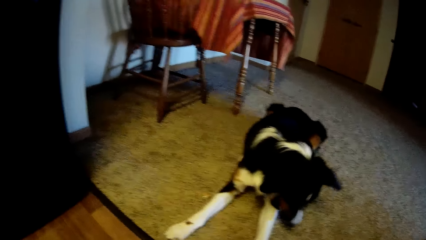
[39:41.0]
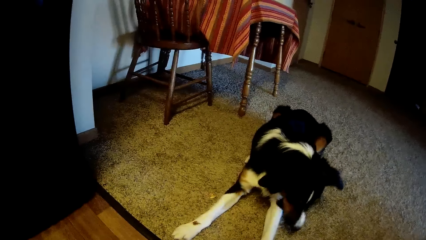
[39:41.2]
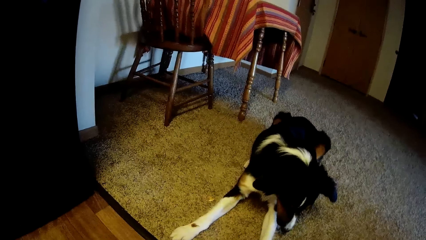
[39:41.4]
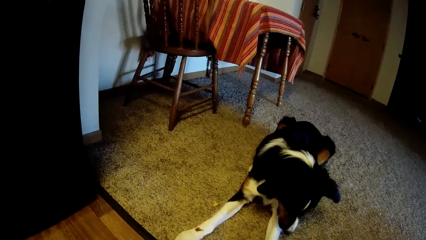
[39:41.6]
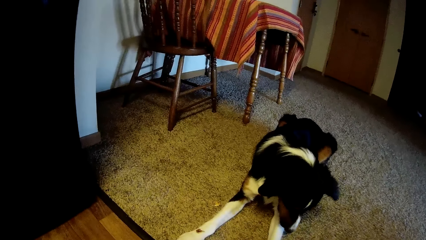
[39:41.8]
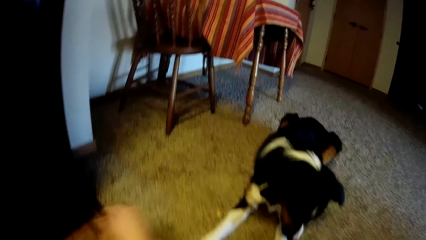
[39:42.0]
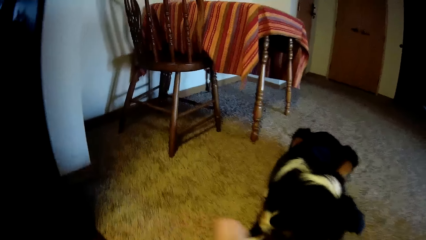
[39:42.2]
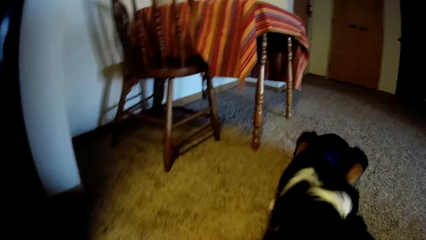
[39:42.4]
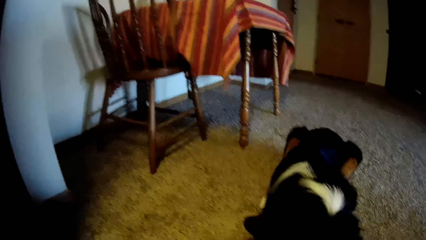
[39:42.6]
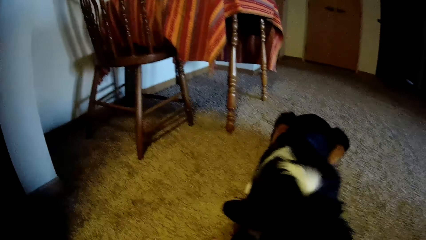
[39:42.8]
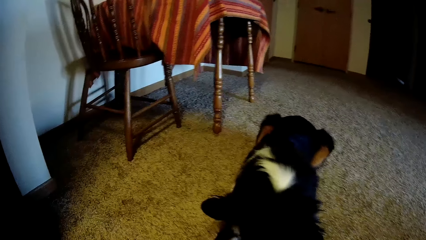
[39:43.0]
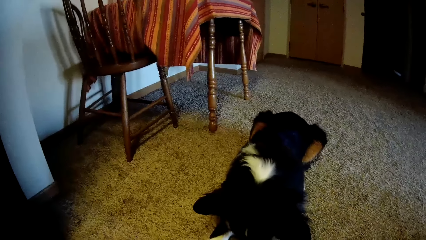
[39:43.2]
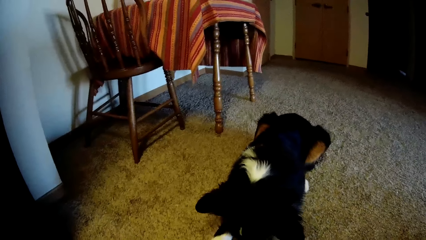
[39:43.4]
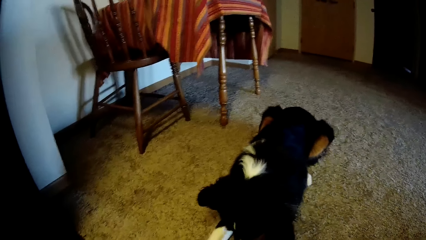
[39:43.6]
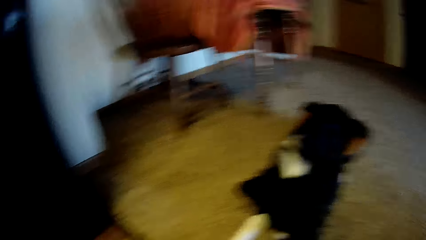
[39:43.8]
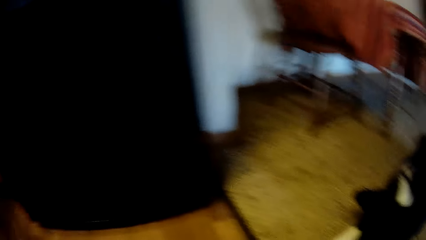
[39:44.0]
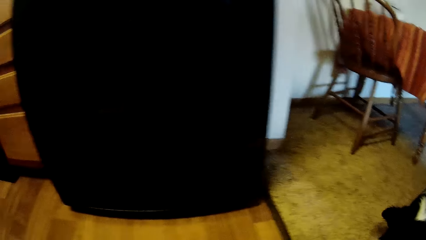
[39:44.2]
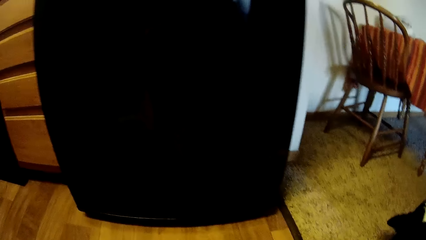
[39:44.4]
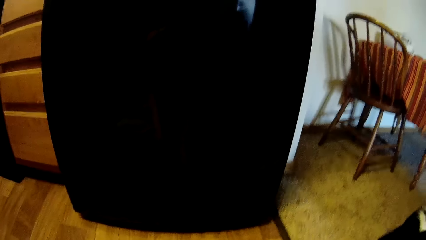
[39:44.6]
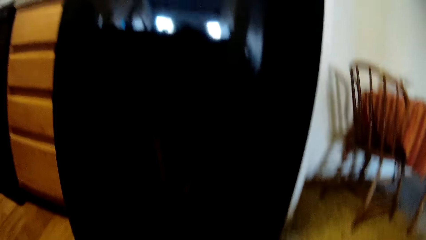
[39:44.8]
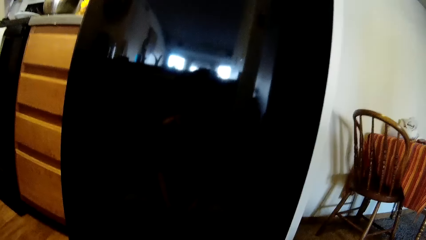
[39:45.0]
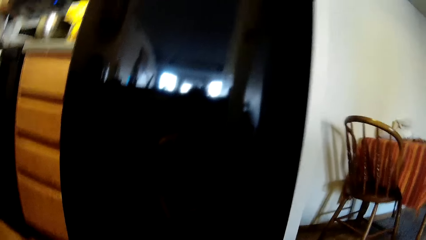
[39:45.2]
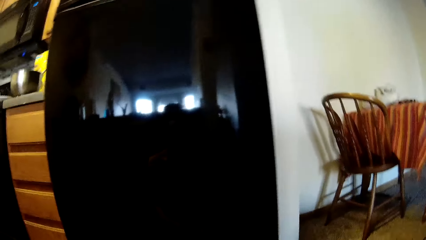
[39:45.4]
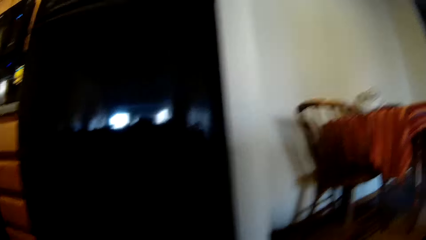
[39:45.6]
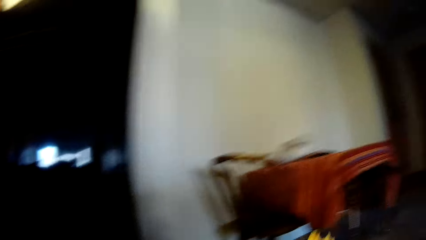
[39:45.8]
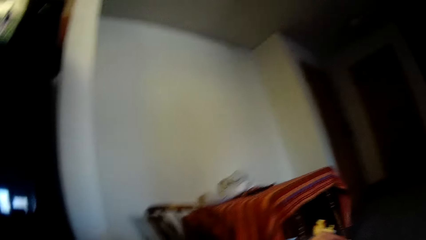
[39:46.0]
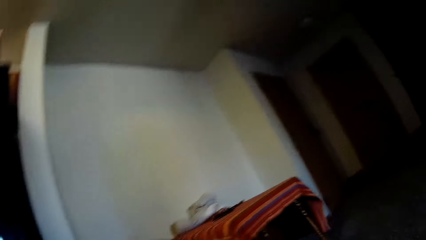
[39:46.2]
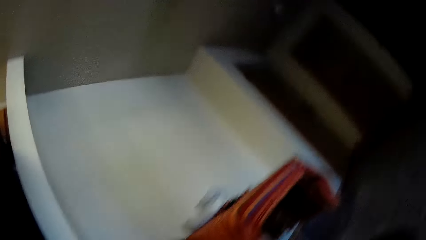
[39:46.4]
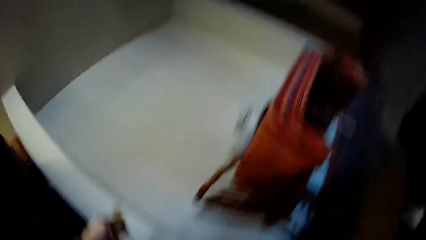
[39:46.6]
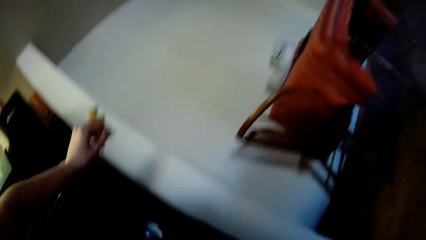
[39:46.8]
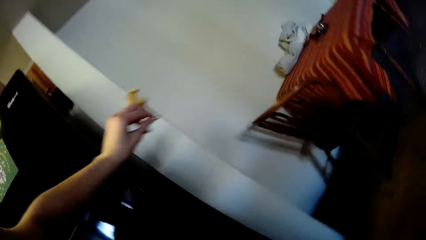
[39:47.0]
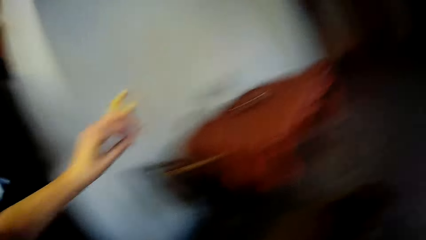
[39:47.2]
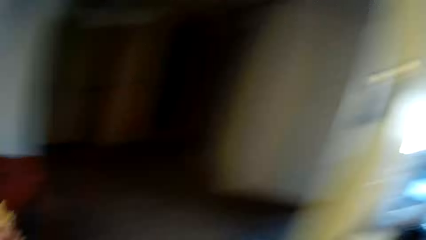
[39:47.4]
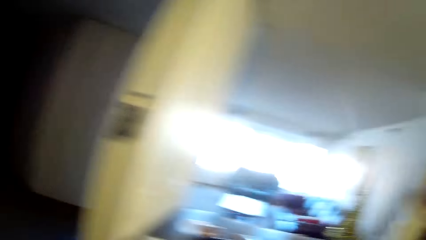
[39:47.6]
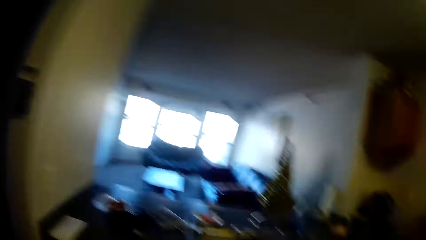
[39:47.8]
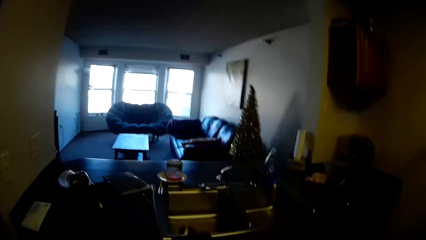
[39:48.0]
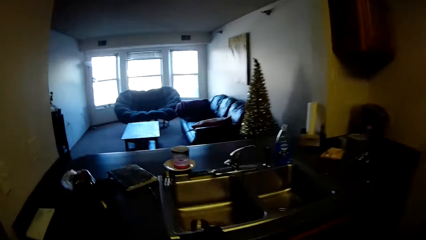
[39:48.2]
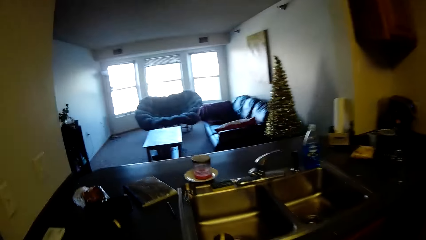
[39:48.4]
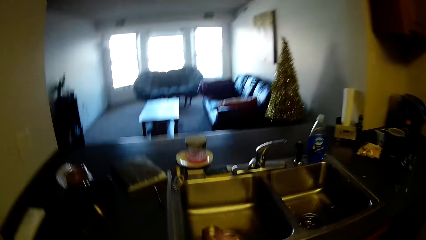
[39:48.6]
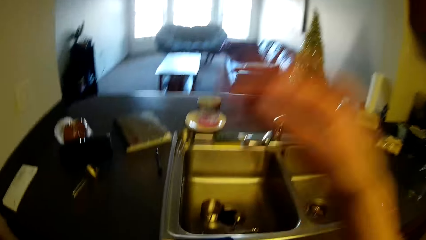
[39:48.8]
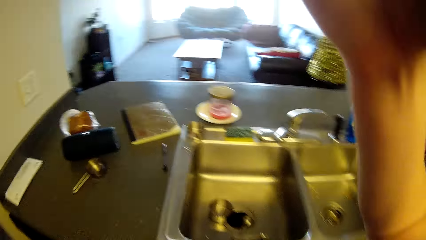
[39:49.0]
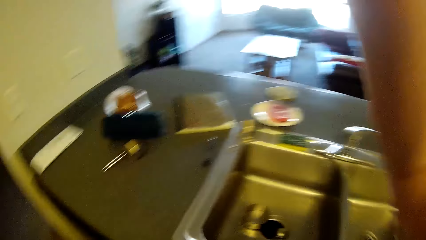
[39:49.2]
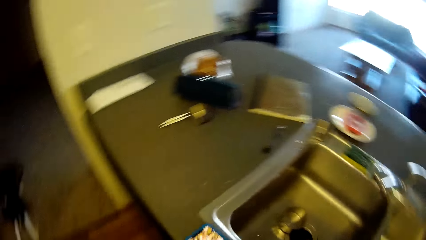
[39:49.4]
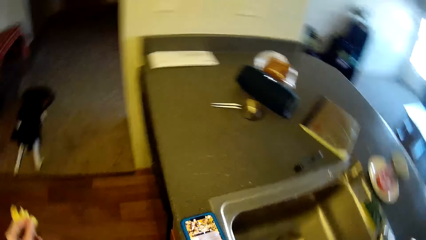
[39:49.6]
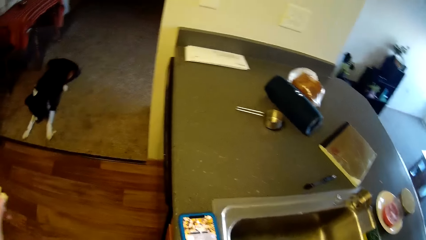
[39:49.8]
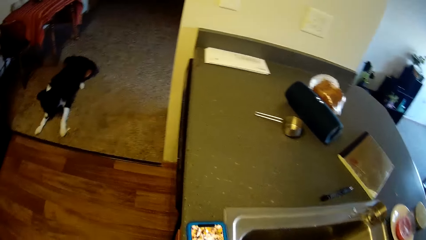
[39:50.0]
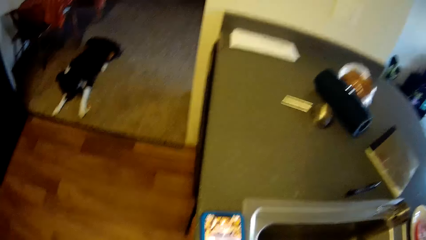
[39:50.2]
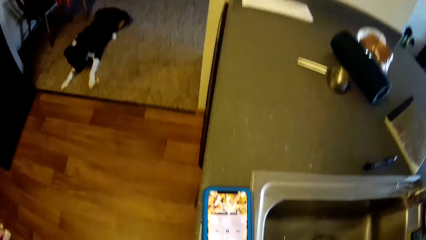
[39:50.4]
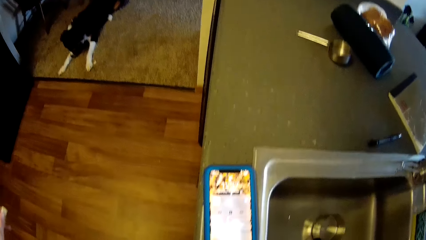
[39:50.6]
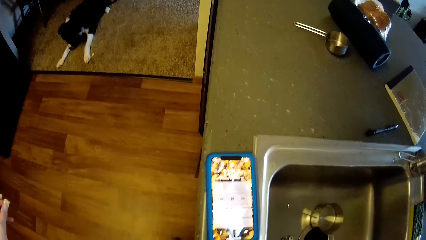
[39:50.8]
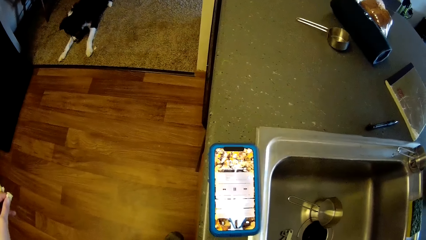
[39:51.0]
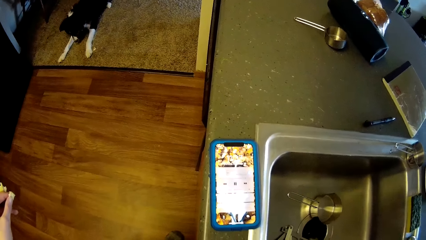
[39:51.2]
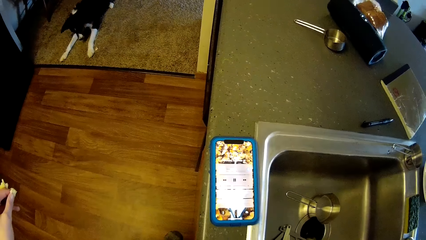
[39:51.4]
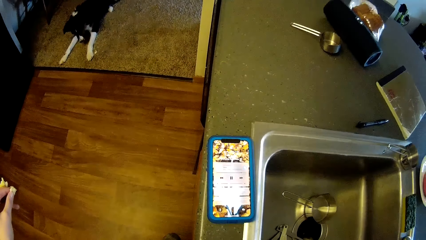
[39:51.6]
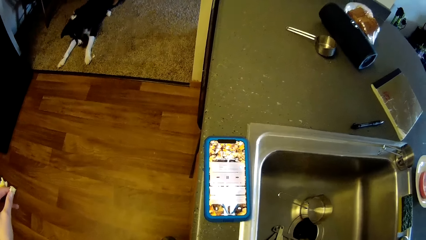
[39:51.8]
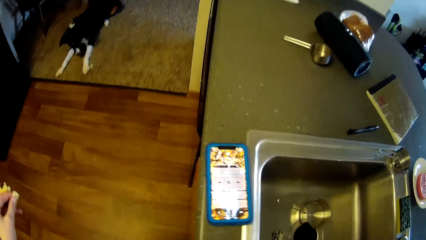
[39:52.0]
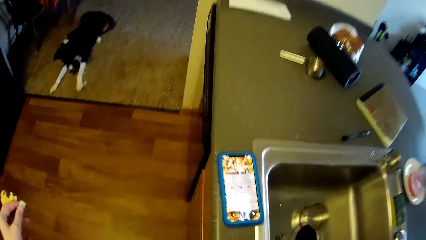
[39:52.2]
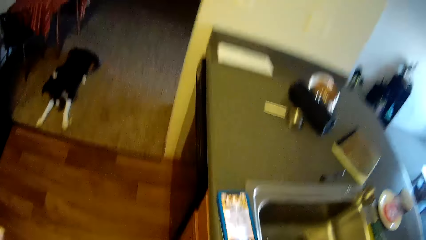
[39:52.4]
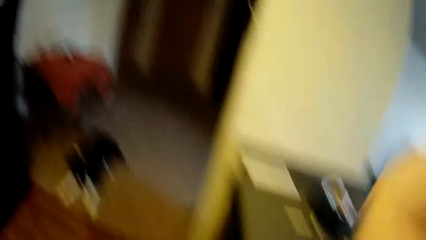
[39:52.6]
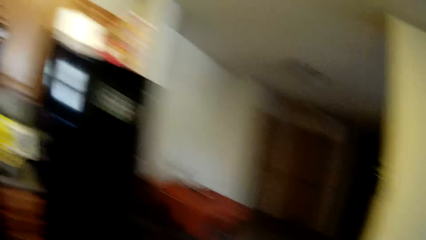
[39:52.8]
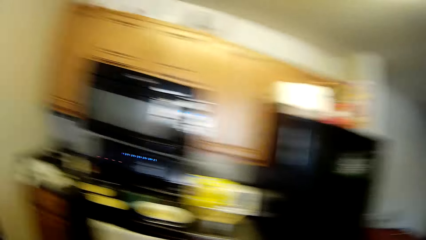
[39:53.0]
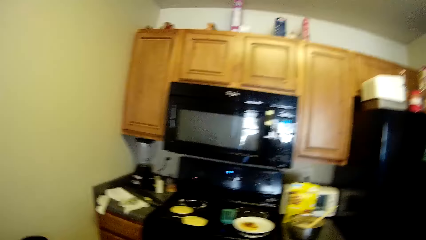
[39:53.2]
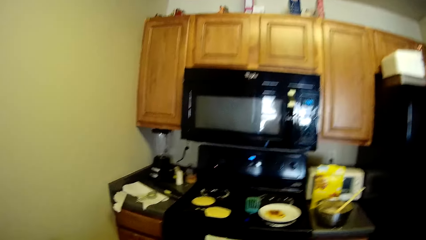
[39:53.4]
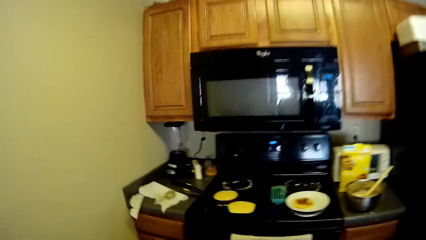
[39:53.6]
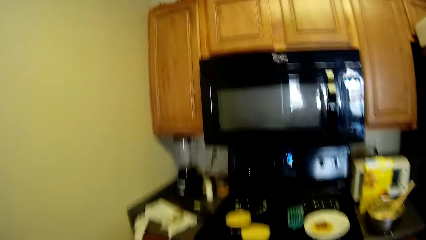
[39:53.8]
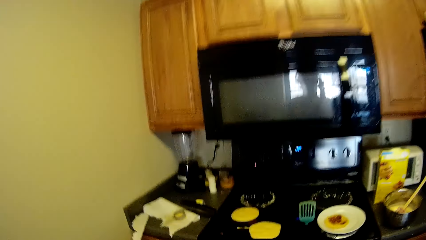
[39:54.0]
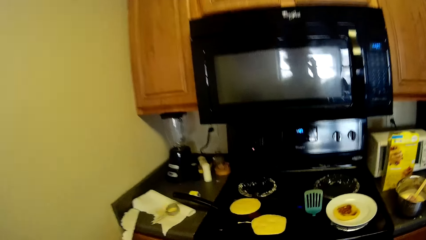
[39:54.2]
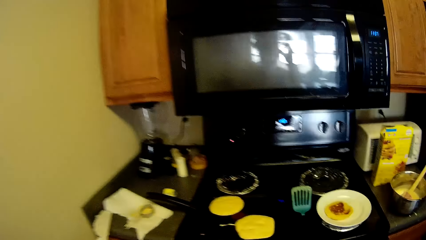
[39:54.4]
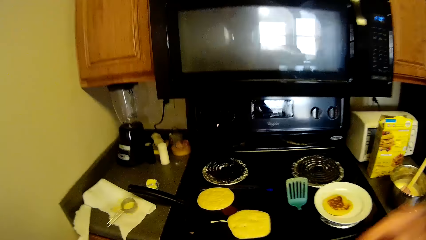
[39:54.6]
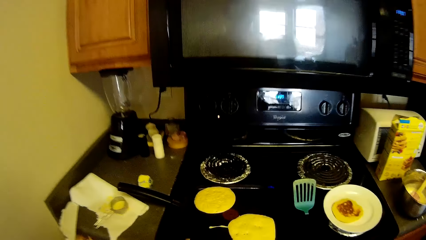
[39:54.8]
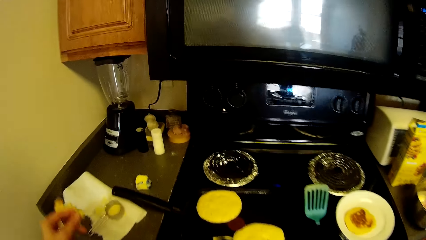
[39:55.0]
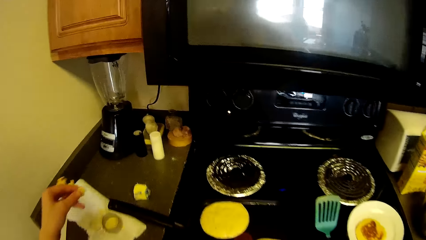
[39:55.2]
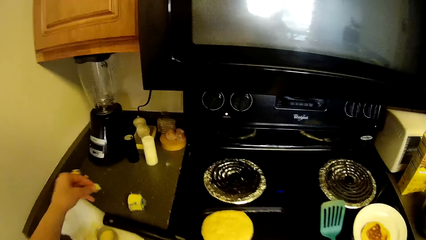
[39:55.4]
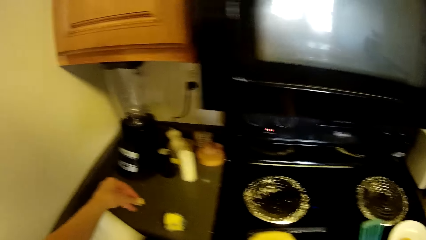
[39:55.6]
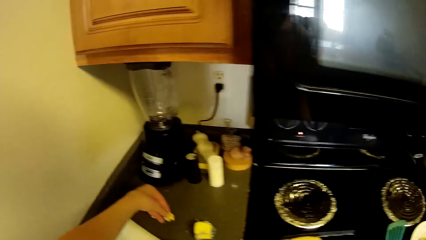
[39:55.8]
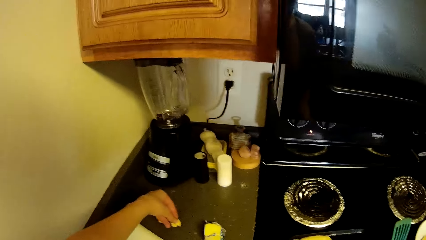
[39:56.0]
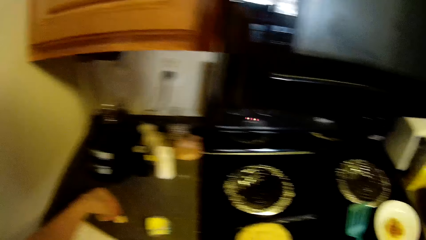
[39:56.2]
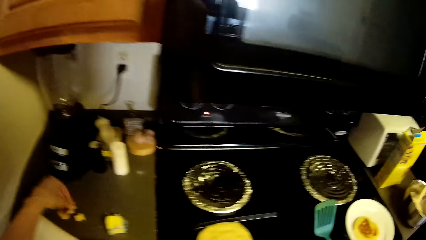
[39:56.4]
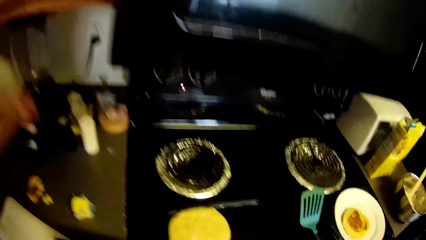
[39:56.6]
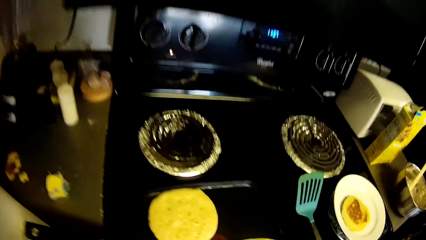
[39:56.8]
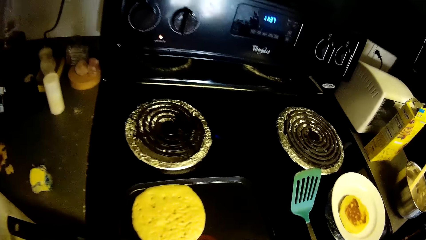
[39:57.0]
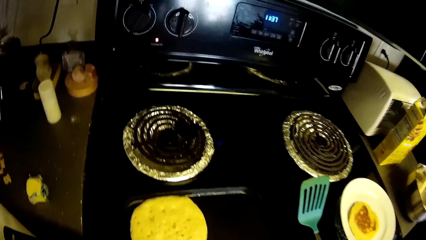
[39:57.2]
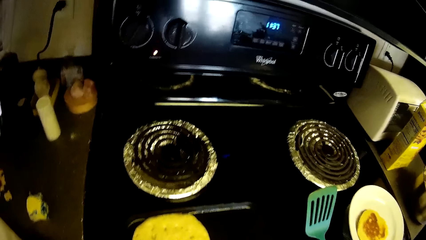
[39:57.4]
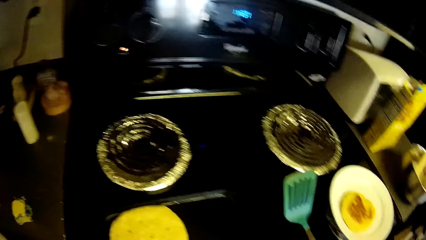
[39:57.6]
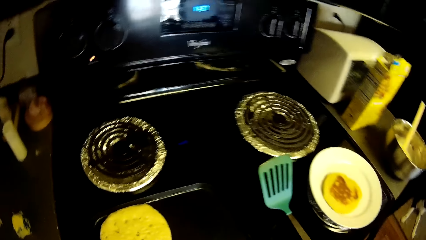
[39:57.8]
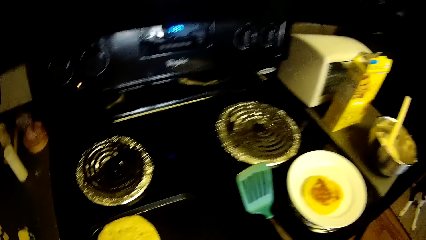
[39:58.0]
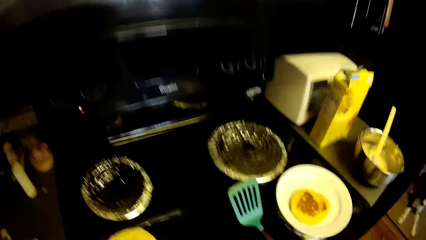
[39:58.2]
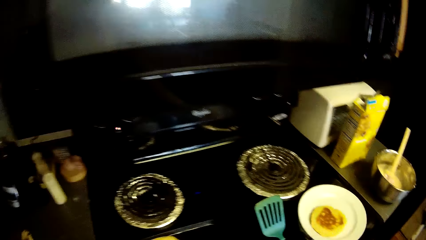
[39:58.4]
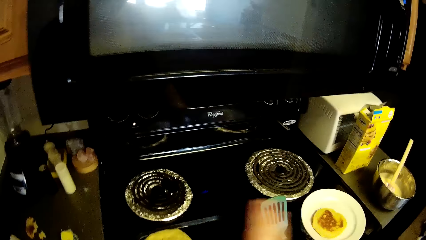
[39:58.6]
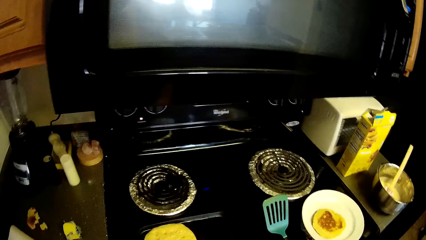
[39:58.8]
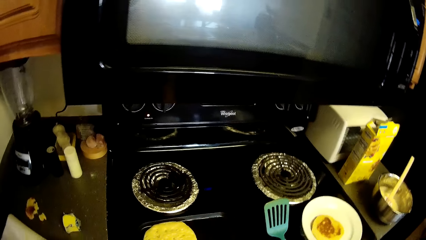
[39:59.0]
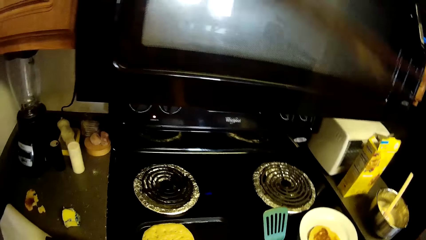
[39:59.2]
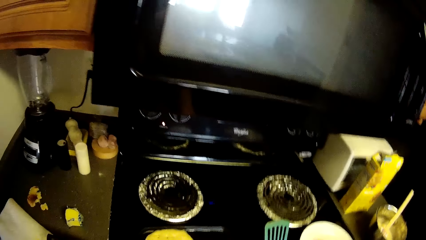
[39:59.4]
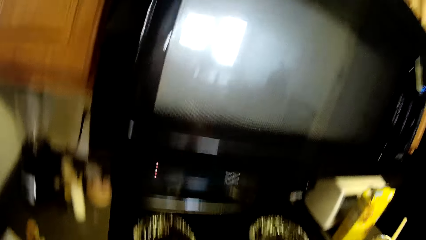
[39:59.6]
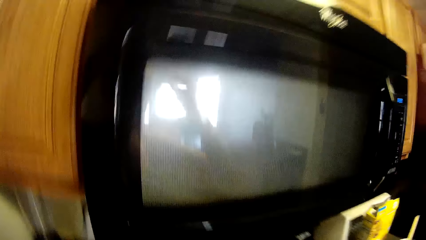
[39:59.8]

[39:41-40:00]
The camera wearer walks around a kitchen. They move to the kitchen sink. They touch his head camera. They move towards the cooker. They put a piece of pastry on a kitchen counter with a hand. They look around a kitchen cabinet.
